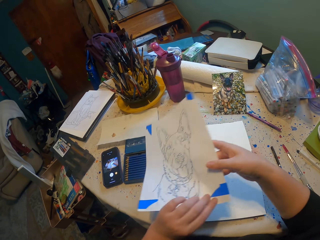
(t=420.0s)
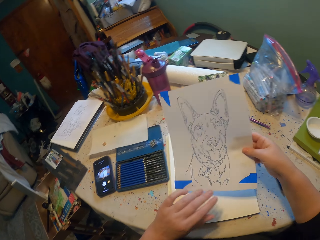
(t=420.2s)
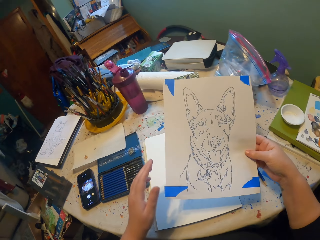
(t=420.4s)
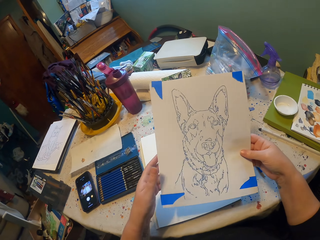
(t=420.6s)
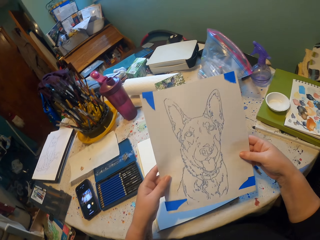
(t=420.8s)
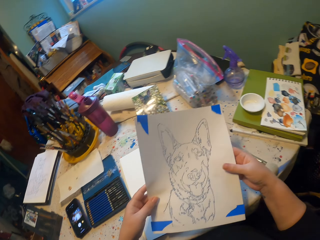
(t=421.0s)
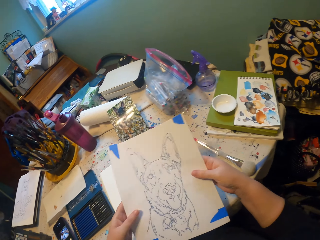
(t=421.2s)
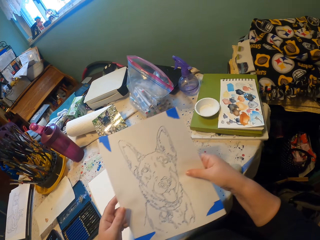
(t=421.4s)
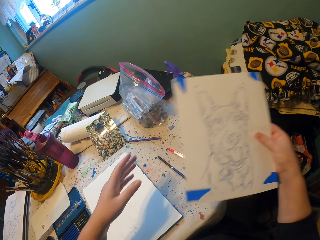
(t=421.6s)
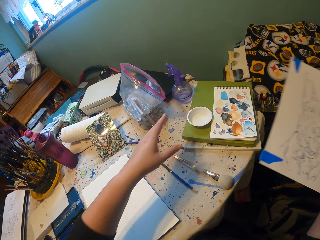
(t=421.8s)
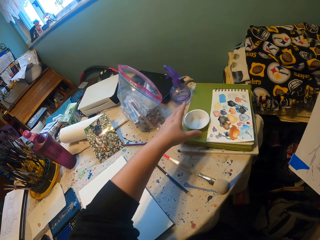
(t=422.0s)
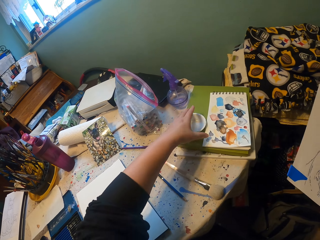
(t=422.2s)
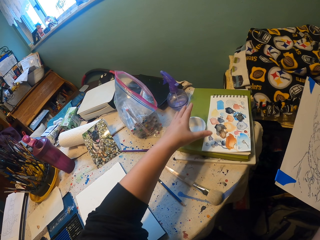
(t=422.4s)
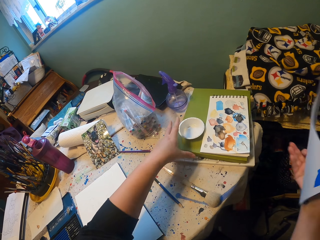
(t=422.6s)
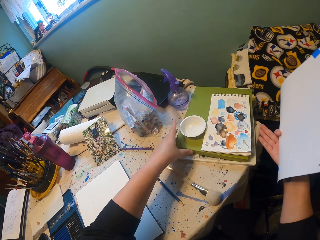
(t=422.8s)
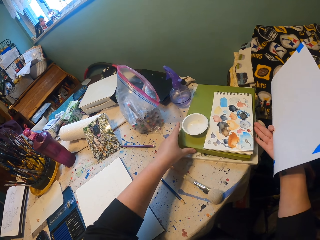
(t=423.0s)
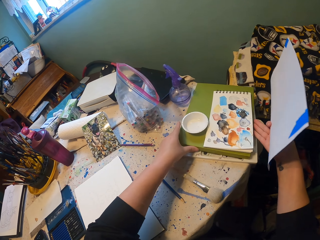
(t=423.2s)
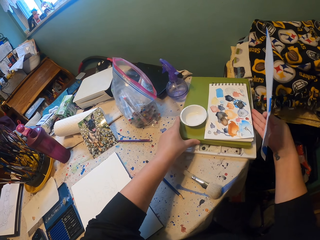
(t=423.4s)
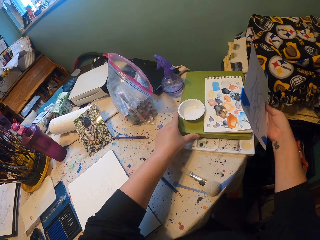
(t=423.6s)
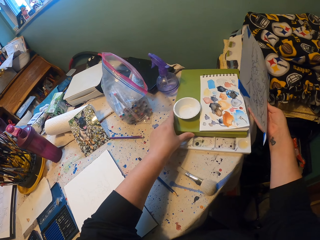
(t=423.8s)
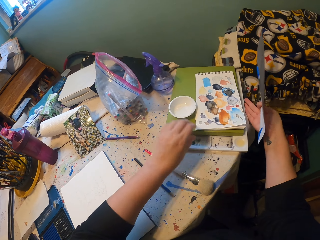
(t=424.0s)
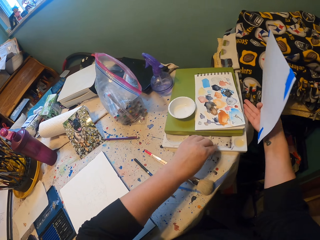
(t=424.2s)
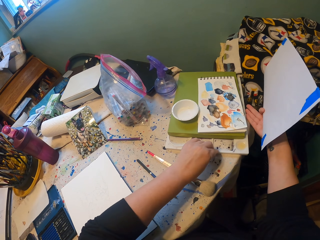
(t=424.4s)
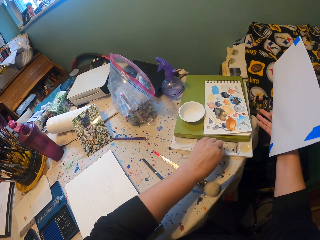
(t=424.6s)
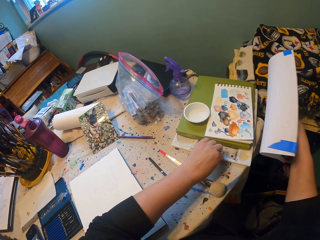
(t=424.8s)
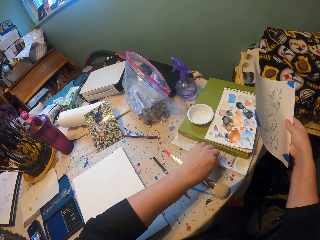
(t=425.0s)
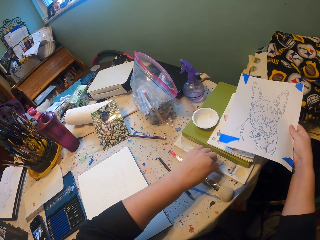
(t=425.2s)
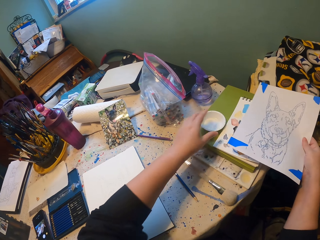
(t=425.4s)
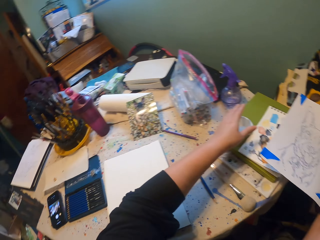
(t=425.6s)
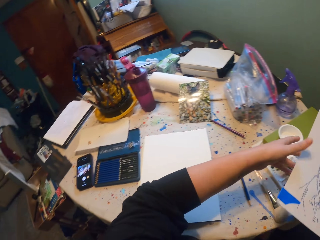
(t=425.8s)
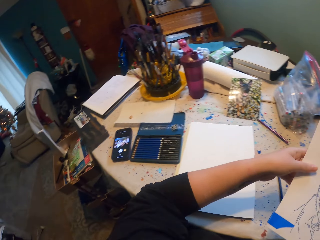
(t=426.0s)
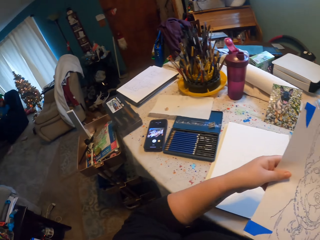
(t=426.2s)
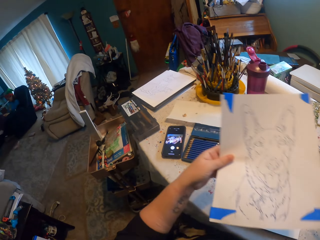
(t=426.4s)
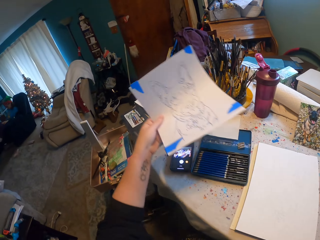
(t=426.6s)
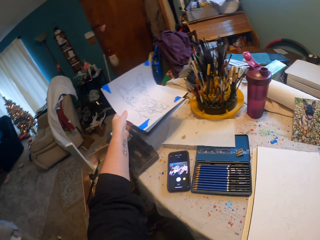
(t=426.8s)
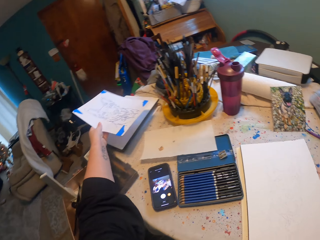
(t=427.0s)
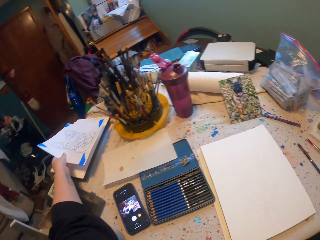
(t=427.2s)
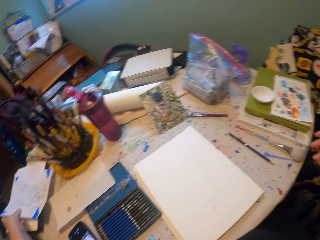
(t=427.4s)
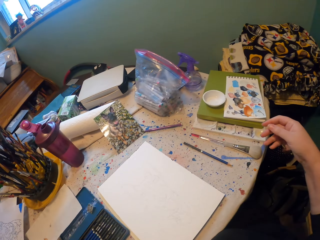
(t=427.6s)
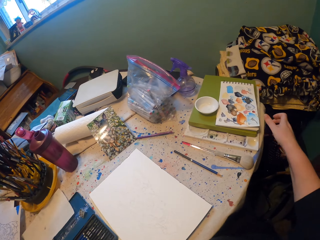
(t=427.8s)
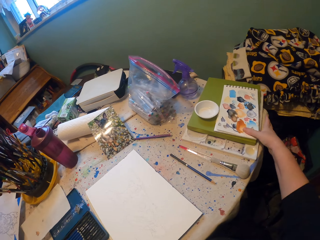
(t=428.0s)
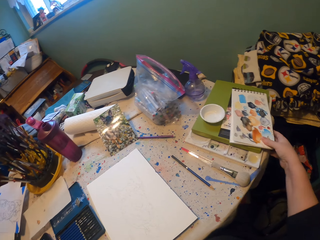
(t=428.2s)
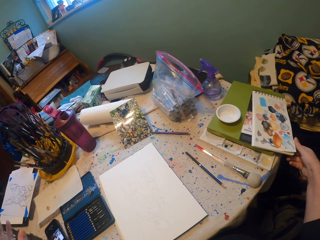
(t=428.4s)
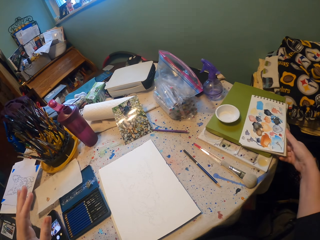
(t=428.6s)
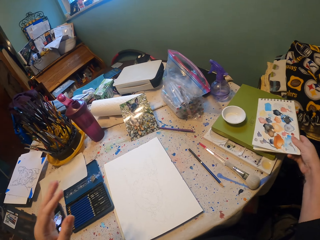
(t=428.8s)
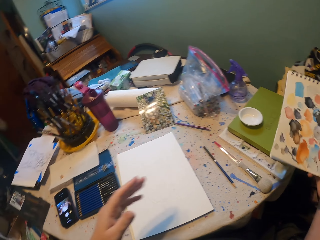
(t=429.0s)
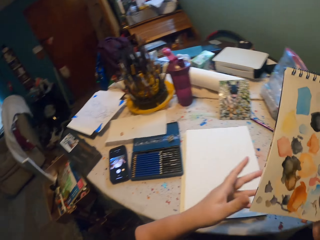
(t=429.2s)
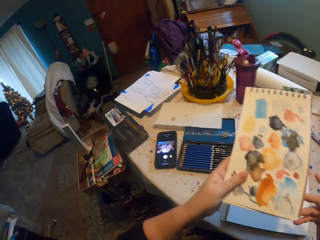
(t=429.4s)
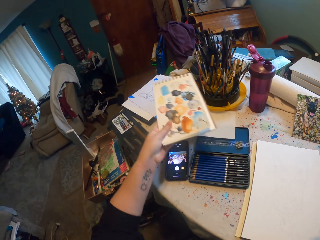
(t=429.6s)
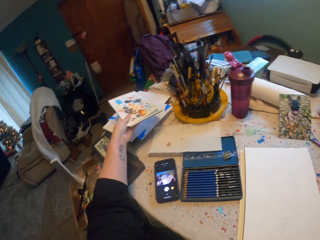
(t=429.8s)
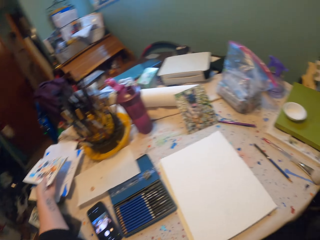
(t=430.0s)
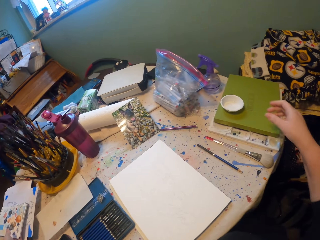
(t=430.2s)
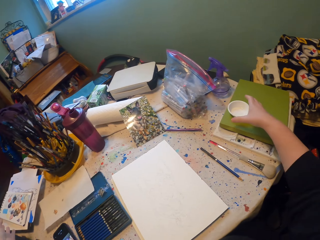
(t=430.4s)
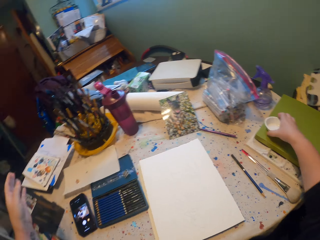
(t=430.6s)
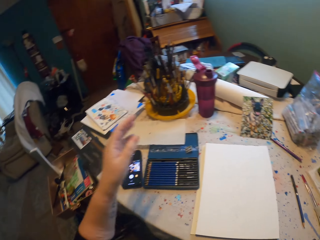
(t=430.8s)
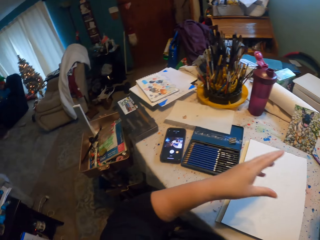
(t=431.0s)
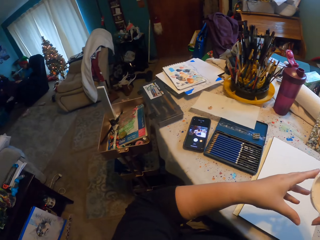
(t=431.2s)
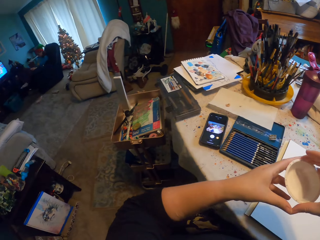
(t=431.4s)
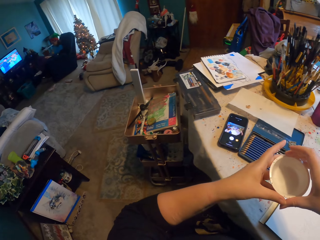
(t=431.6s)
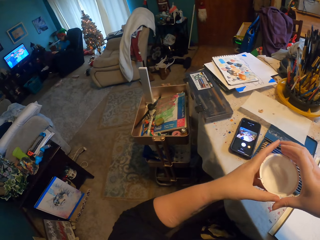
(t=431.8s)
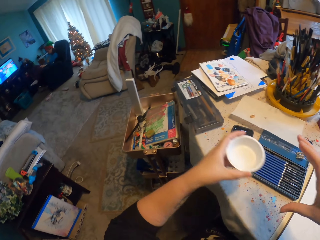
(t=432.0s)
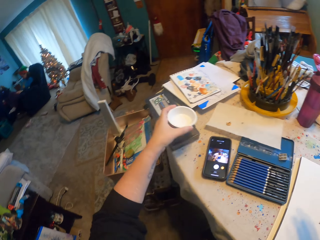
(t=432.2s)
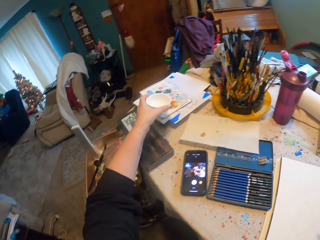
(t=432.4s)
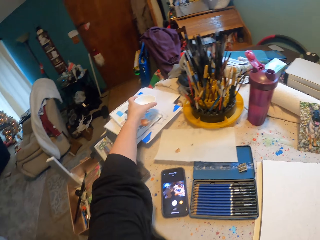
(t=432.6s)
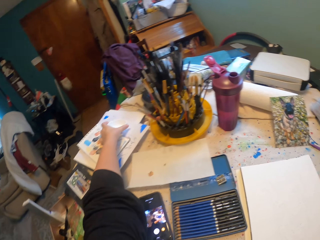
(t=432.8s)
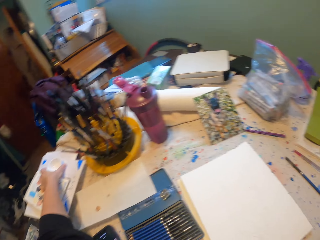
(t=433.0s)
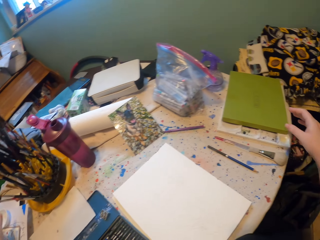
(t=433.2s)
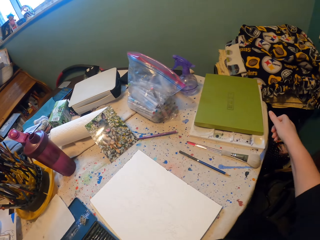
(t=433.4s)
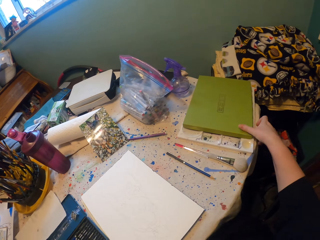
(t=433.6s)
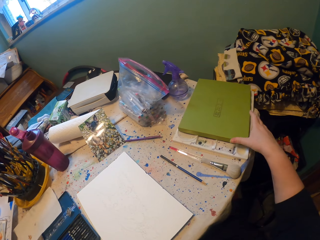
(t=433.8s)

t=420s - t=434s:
The camera wearer drops a brush. They pick up a sketch paper. They pick up something. They touch books. They pull a book. They place the sketch paper on the table. They pick up a book. They put the book on the table. They pick up a bowl. They put the bowl on the table.

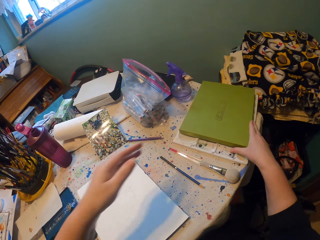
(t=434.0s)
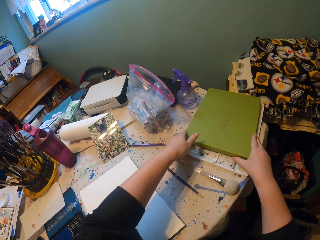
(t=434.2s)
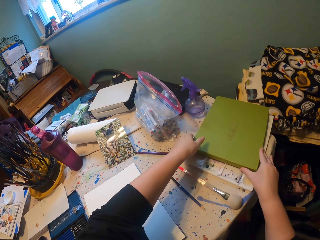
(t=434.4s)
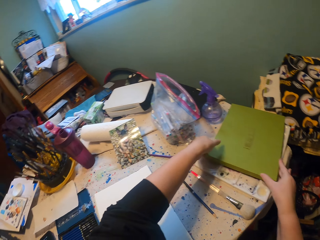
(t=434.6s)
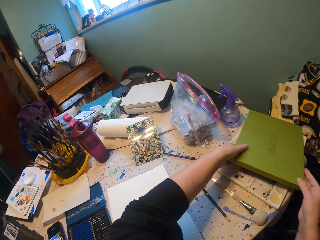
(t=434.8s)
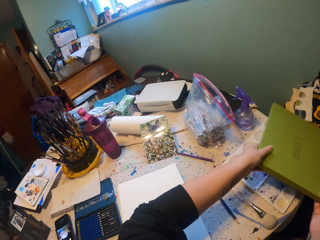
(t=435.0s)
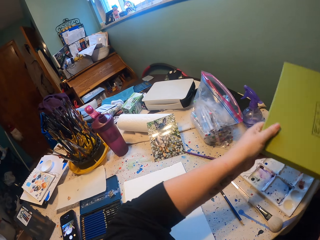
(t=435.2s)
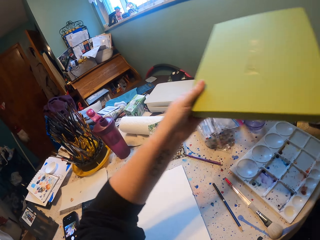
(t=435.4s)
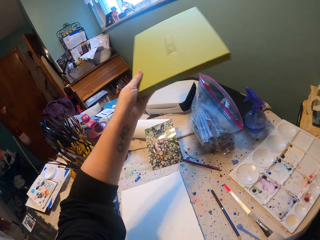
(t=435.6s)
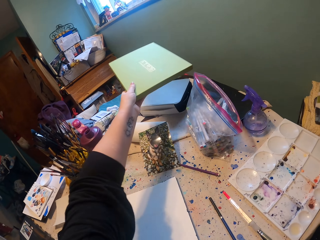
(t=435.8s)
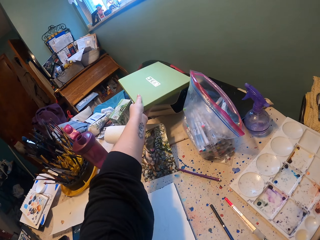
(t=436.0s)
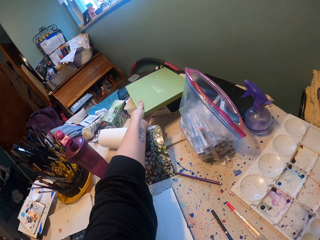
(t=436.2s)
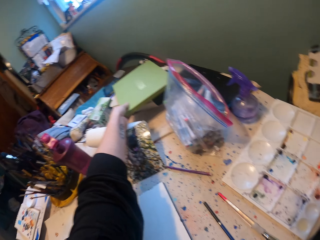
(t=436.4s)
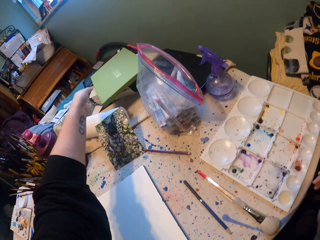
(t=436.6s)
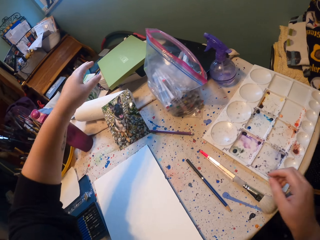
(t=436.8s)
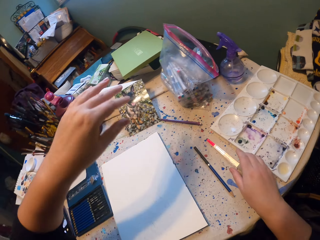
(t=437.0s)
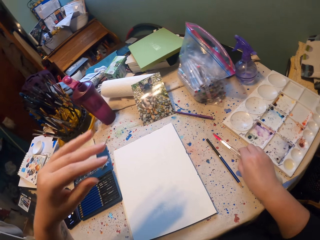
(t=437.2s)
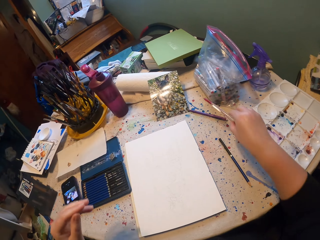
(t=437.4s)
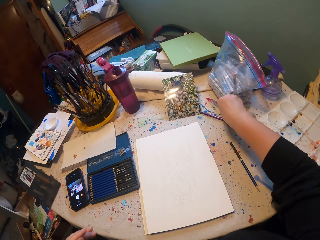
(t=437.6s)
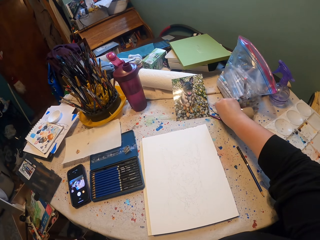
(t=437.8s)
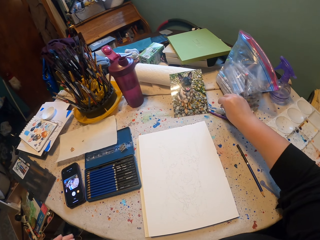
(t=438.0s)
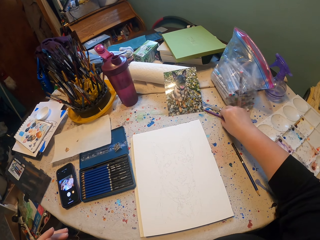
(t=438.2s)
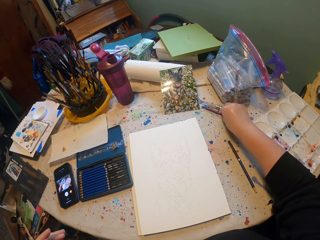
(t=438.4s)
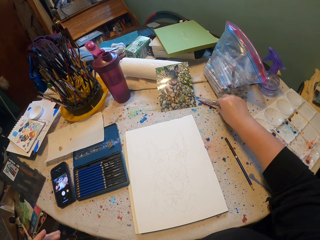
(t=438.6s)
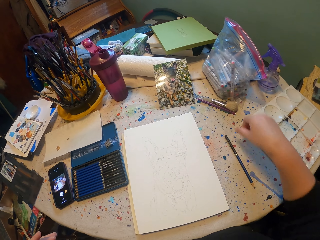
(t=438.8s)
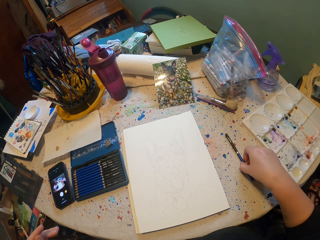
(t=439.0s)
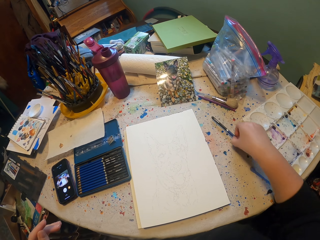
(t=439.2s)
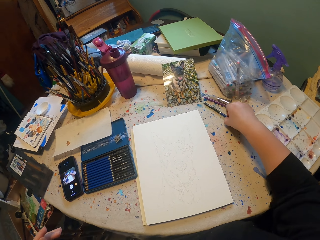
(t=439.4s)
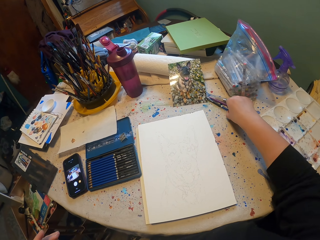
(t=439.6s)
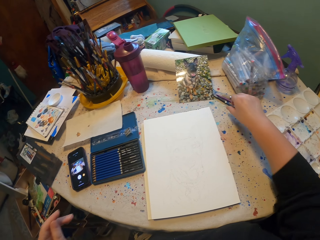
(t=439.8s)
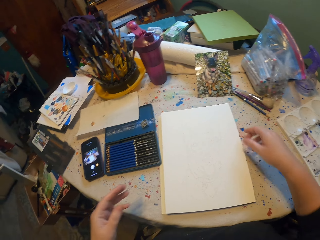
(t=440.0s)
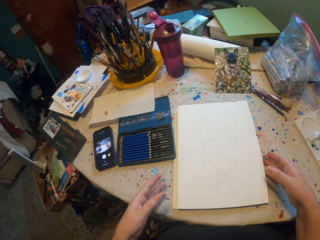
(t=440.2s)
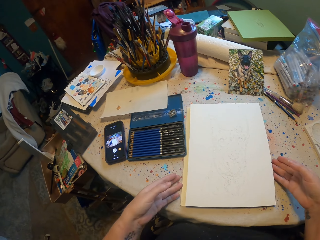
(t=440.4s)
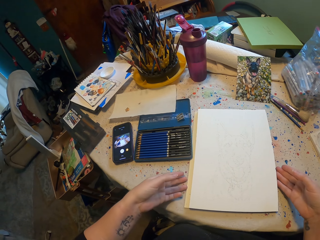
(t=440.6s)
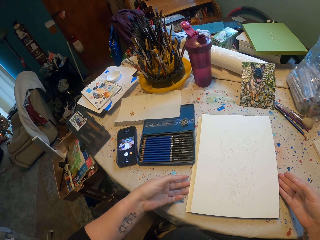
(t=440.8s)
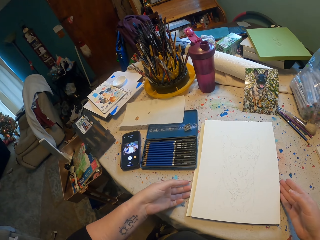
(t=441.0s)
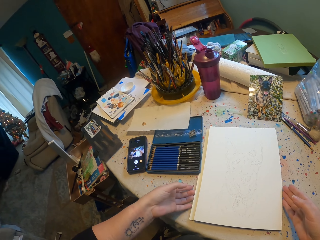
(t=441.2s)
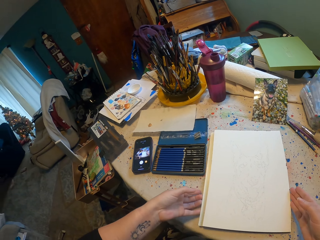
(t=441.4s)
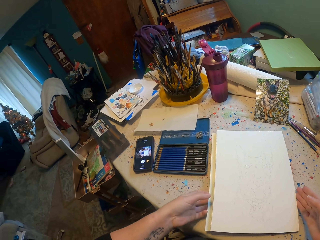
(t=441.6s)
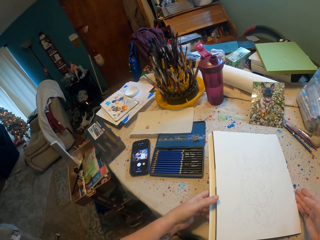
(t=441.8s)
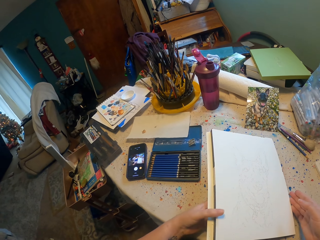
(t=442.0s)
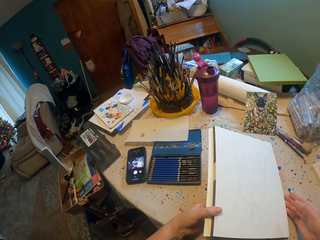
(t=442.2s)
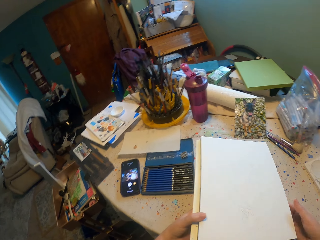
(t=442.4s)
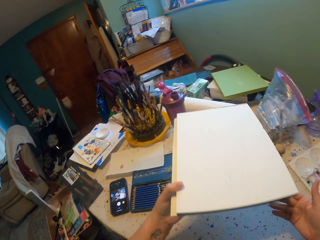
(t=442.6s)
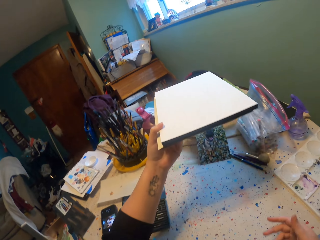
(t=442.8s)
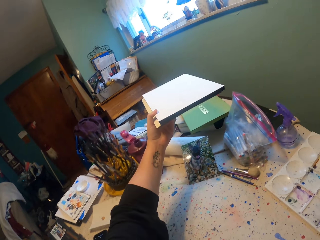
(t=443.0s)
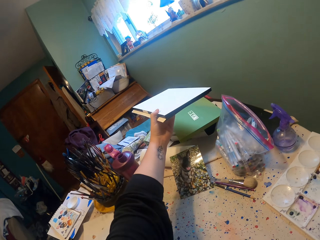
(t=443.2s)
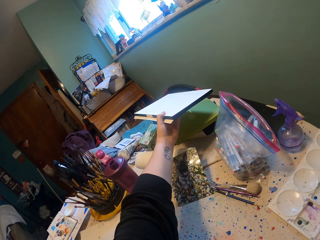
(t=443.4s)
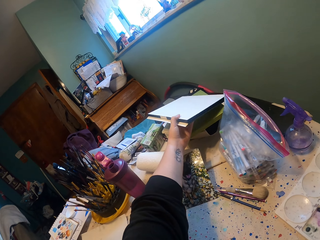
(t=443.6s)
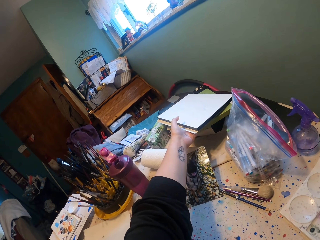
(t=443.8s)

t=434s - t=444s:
The camera wearer picks up a book. They put the book on the table. They hold a brush. They pick up a pen. They drop the brush. They put the pen on the table. They drop a pencil on the table. They pick up a sketch booklet. They pick up the drawing. They put the drawing on the table.
